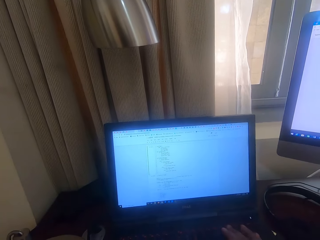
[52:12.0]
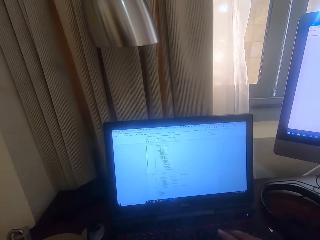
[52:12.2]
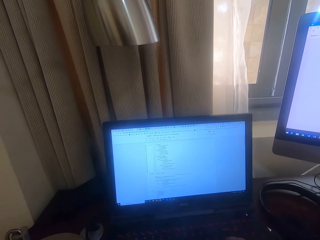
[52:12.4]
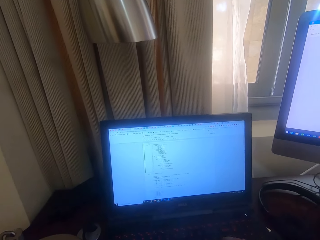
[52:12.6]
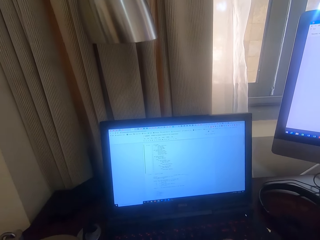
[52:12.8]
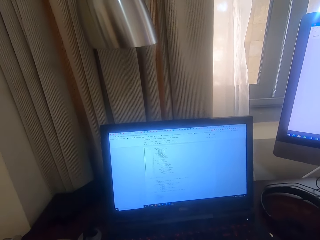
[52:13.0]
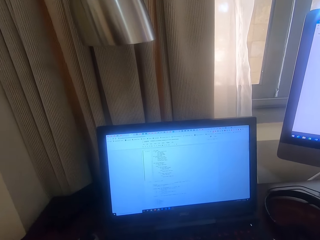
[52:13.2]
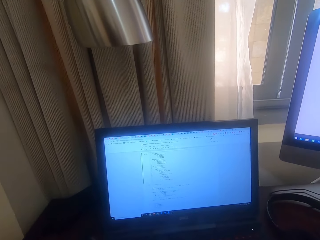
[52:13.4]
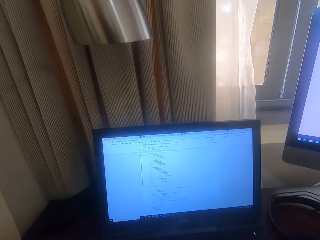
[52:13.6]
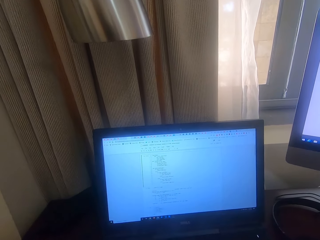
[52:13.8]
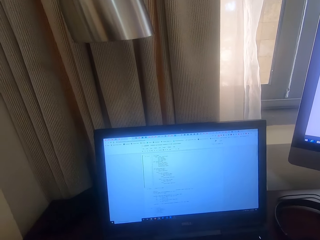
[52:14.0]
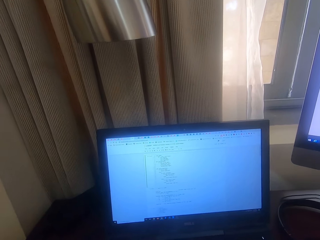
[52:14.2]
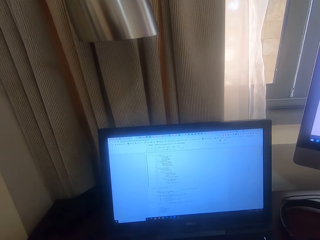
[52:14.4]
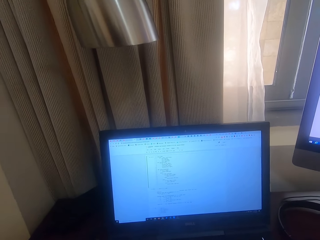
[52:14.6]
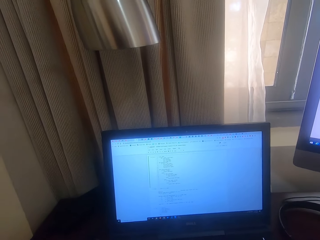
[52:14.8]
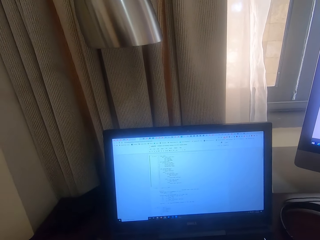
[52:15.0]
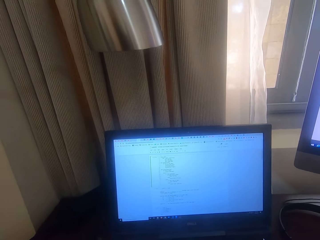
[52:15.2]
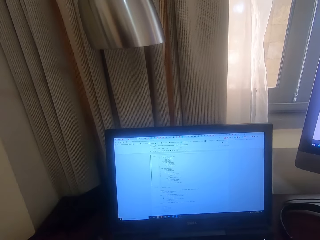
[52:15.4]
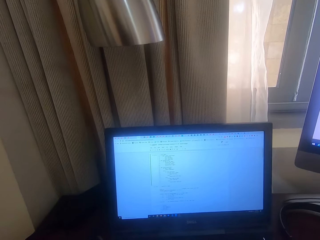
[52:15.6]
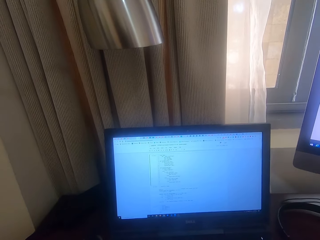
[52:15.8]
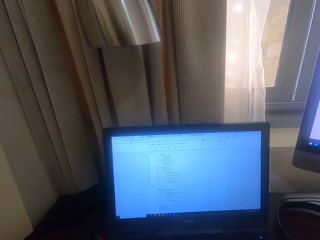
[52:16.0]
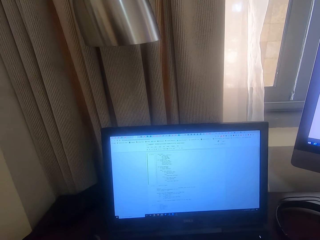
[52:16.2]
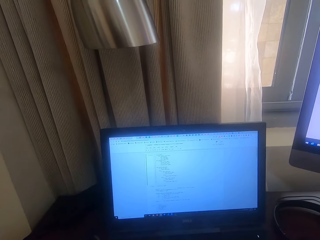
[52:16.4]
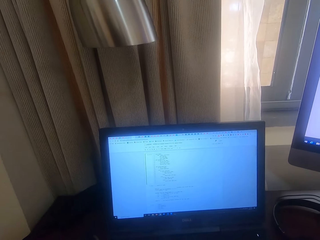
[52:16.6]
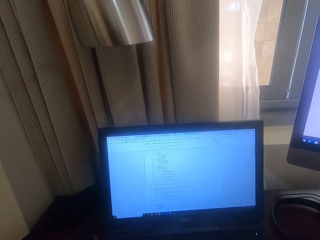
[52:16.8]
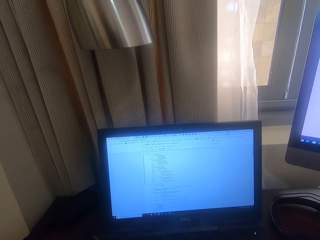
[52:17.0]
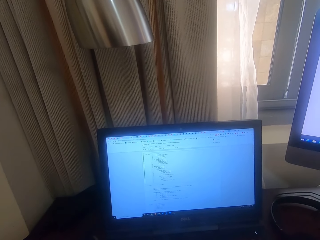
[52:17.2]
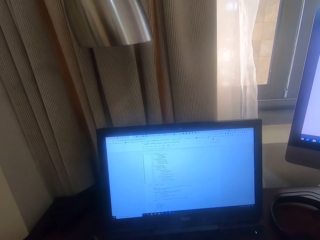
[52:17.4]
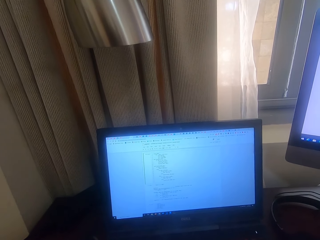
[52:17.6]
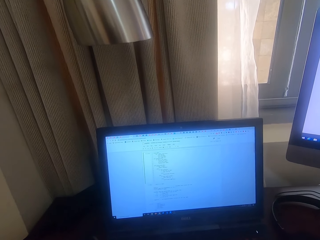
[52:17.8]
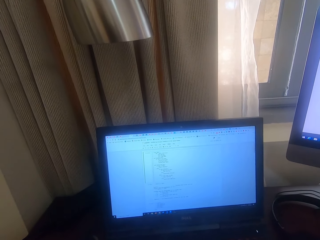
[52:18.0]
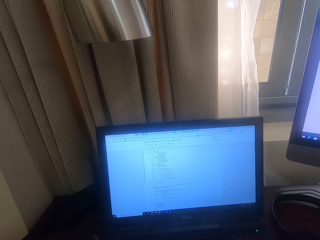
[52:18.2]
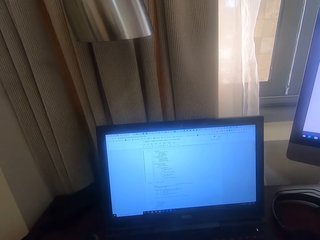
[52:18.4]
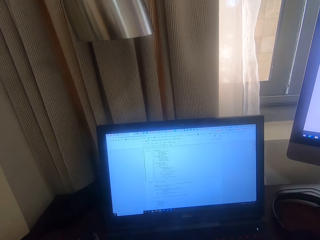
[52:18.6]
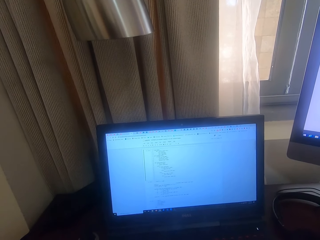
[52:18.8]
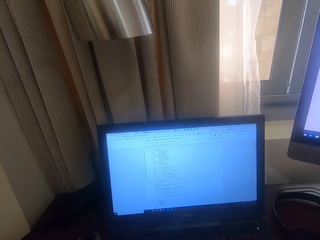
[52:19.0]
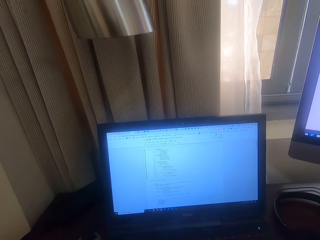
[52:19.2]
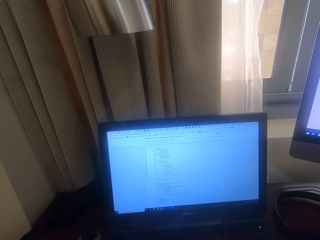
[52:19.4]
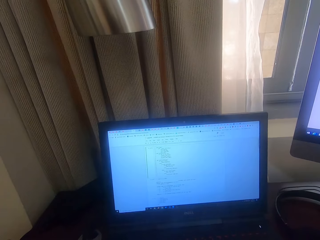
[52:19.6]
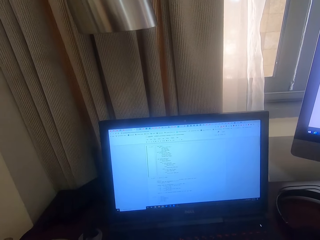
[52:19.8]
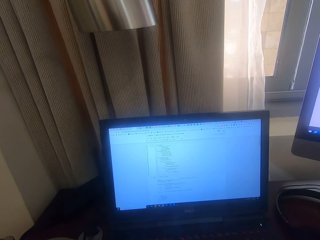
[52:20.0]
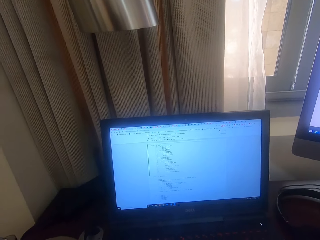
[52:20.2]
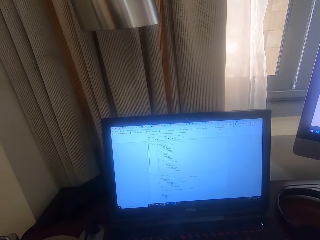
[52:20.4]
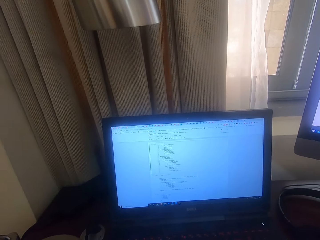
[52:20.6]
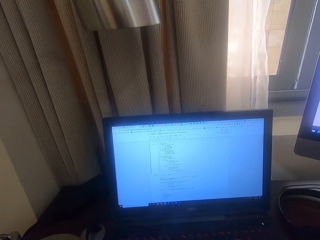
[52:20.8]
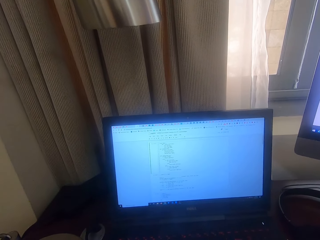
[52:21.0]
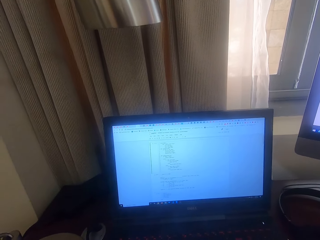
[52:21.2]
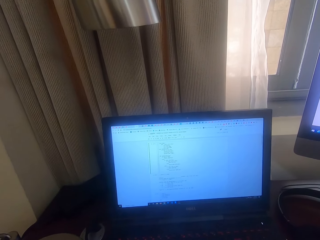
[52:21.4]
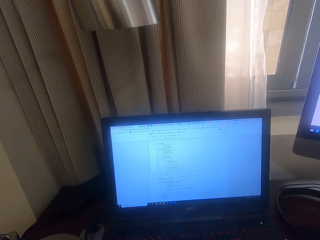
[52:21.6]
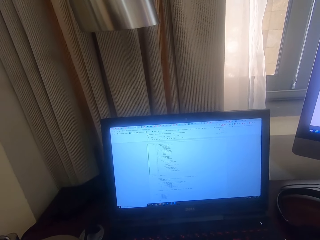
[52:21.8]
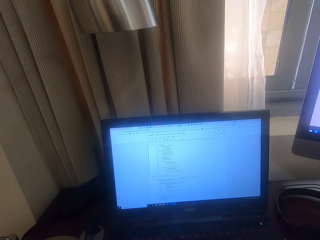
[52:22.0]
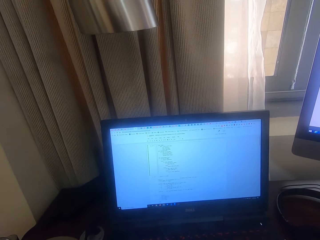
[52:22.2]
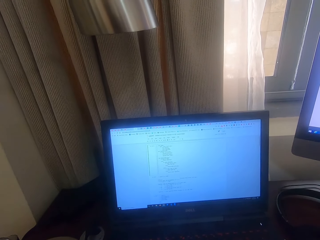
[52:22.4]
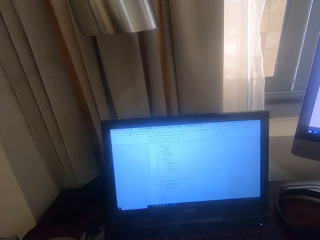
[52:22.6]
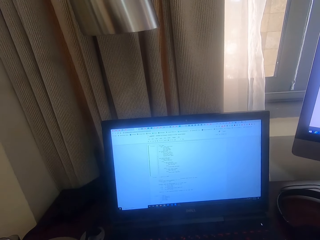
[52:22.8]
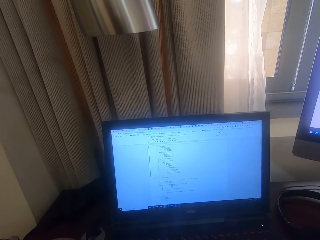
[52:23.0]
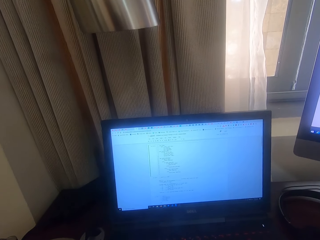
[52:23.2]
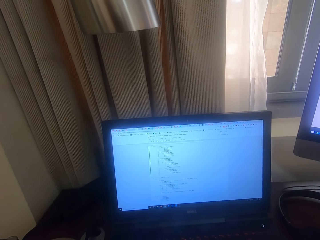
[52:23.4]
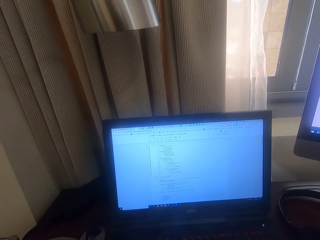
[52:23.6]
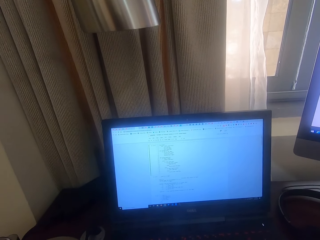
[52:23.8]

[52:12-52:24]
The camera wearer types on a computer with a hand. They look at the laptop.

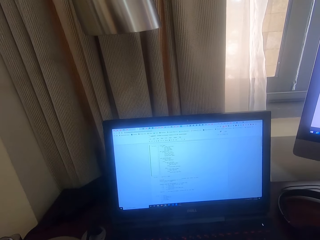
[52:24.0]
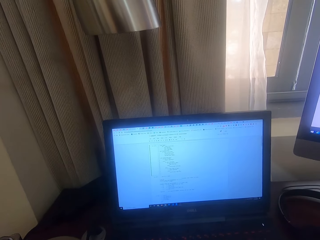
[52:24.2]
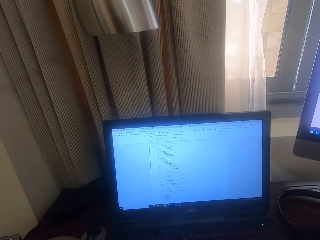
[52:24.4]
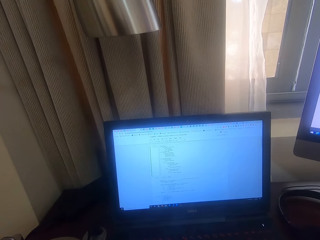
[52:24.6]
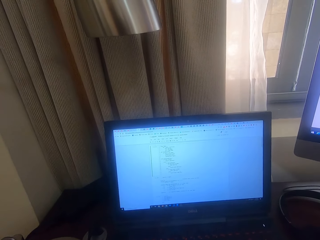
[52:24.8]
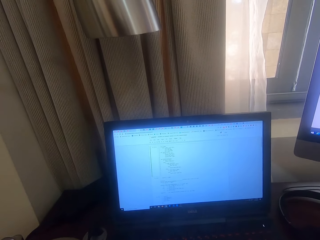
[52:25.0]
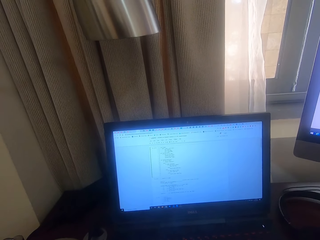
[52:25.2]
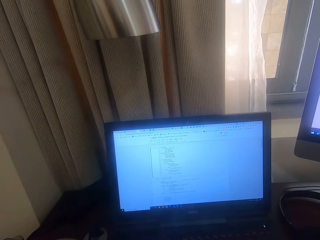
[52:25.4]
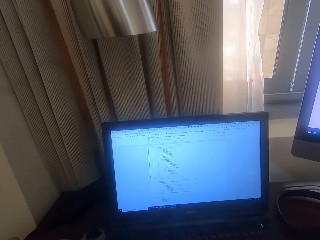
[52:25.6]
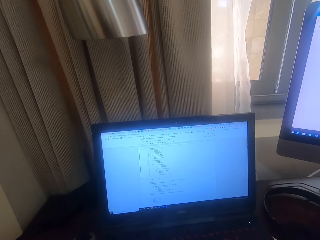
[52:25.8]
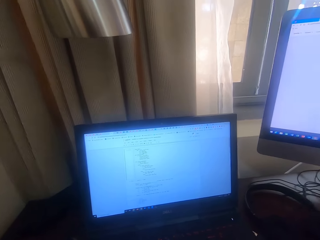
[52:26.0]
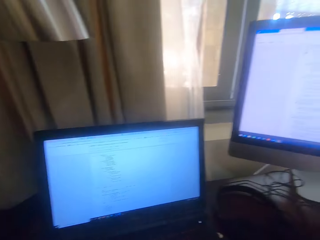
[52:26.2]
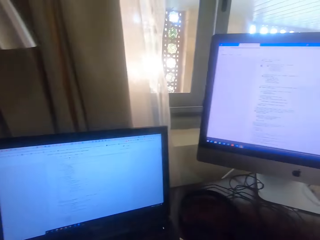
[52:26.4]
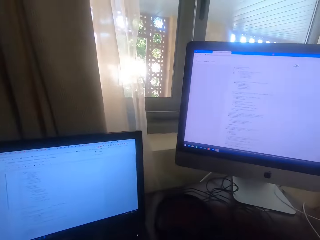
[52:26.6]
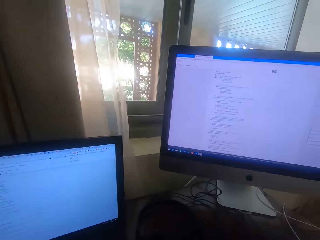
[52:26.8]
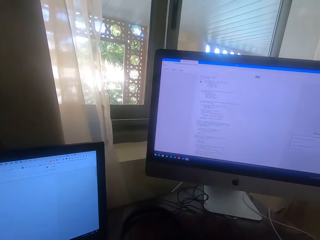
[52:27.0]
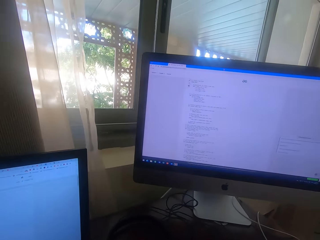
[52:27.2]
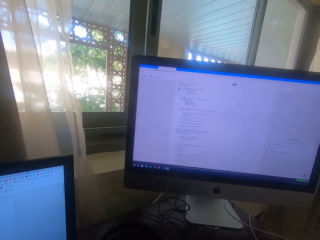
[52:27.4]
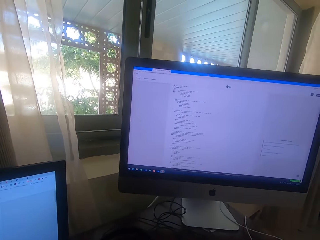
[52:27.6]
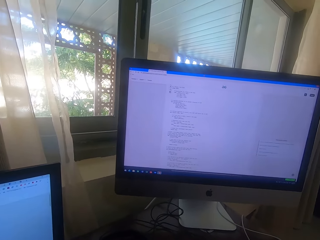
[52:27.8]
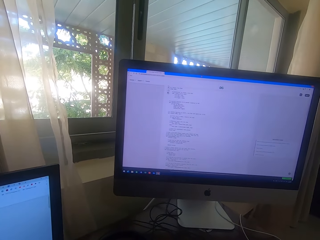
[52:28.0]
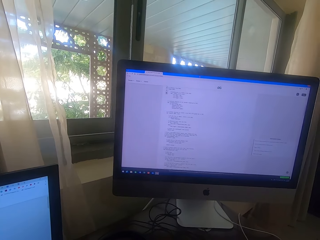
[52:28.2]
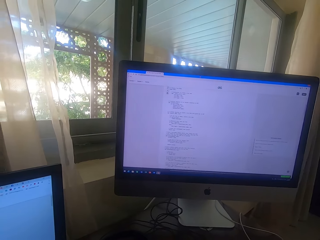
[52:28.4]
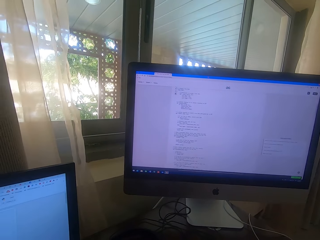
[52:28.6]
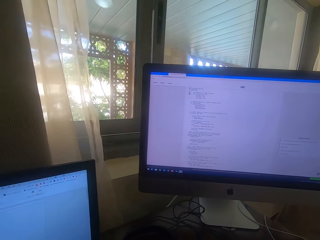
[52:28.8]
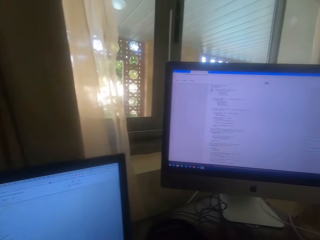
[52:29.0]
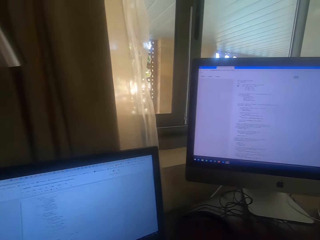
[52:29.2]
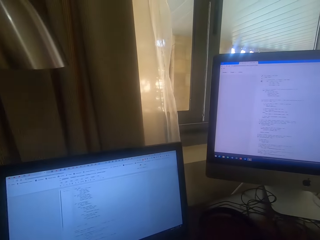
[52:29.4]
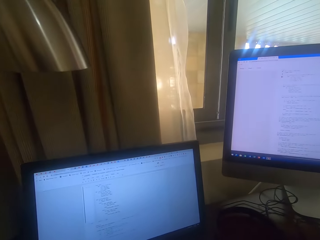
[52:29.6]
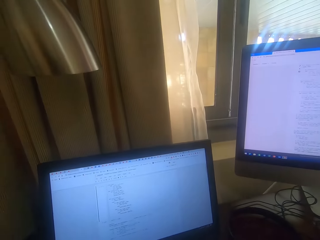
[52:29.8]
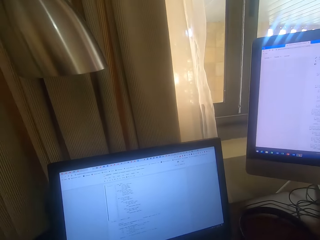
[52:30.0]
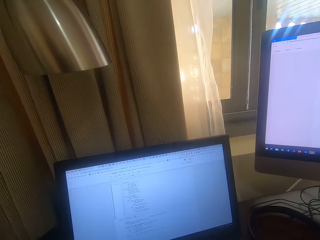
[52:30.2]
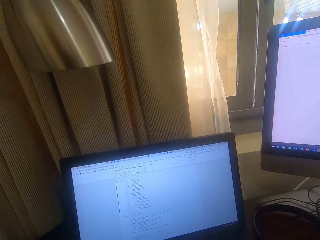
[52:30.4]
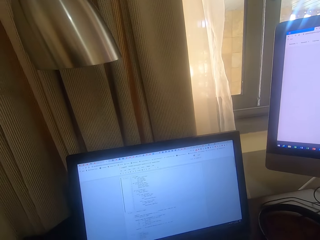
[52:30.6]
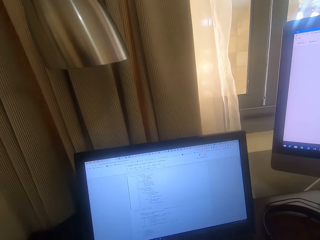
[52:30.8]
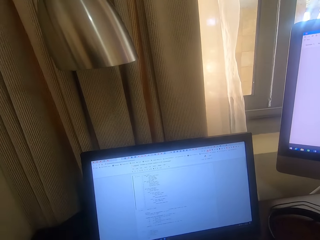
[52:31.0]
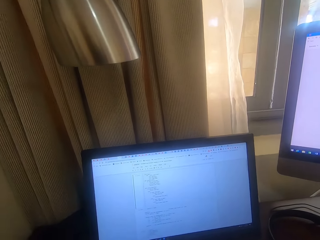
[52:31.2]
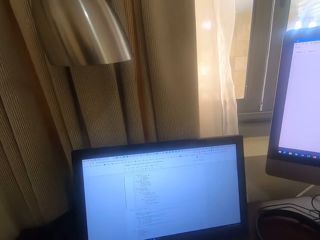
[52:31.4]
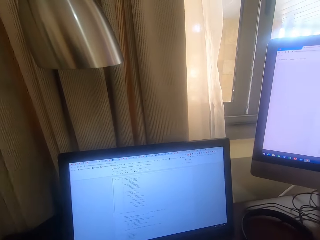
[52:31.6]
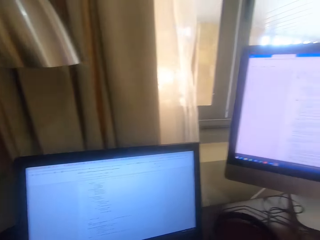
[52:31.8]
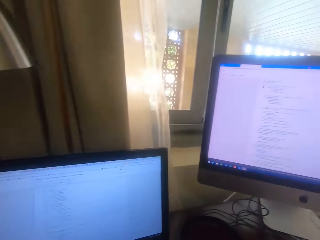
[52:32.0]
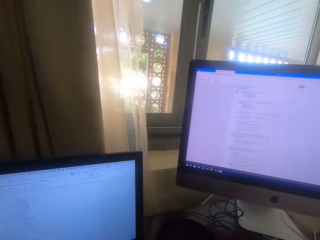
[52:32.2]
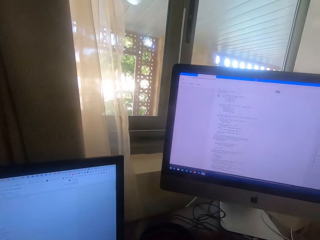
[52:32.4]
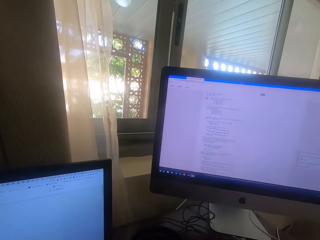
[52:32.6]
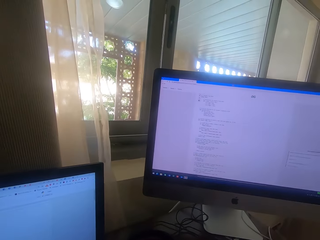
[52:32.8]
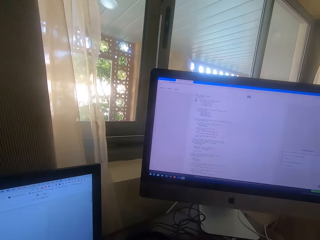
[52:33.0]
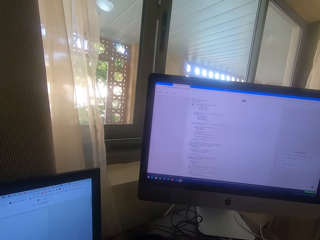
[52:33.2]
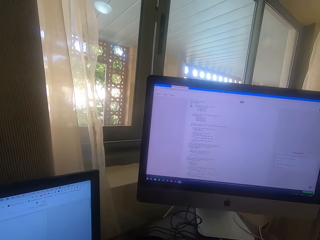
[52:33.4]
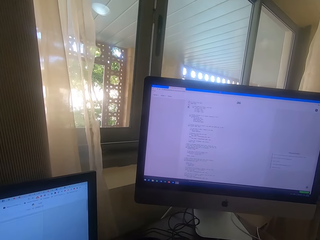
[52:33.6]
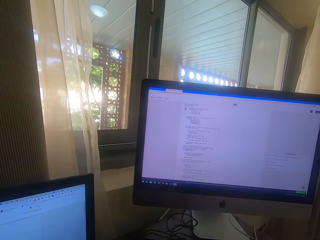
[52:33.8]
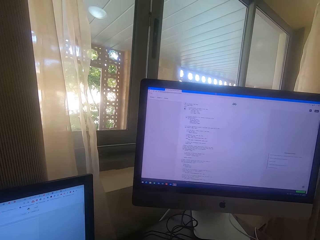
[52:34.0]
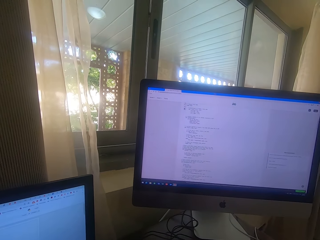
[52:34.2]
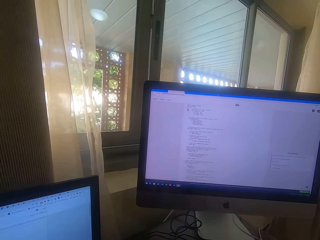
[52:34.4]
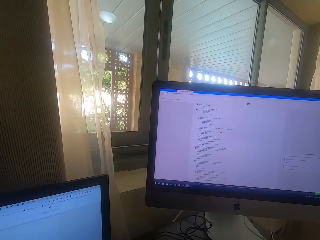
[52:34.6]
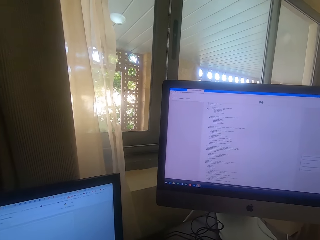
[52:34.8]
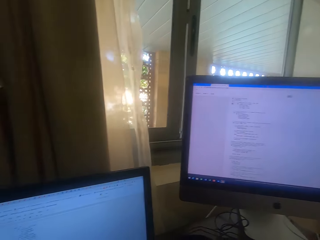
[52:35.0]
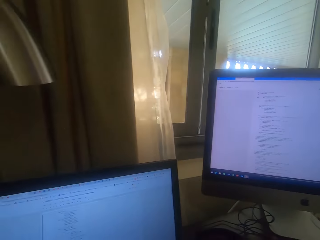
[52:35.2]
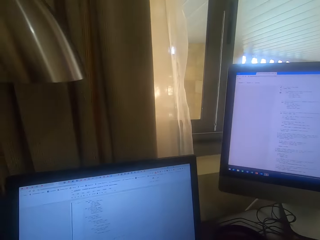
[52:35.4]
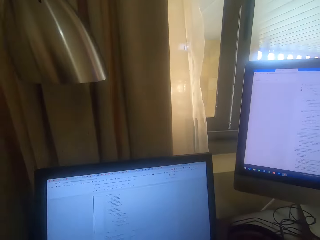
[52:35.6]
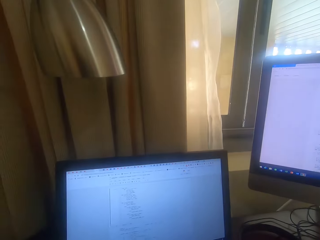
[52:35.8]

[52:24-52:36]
The camera wearer looks at another computer screen. They stare at a computer screen. They look at another computer screen.
